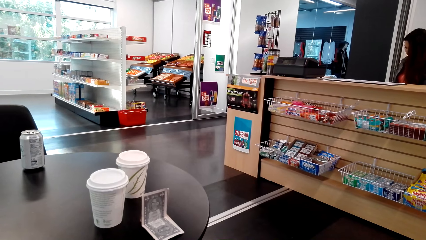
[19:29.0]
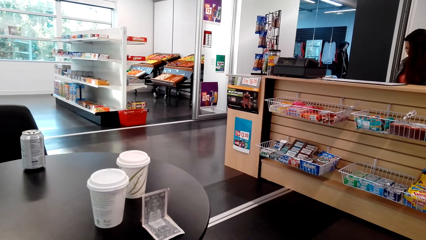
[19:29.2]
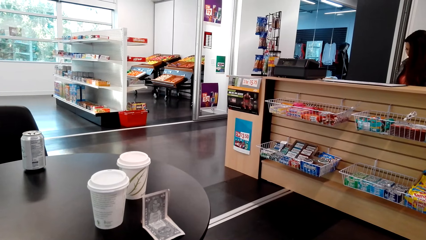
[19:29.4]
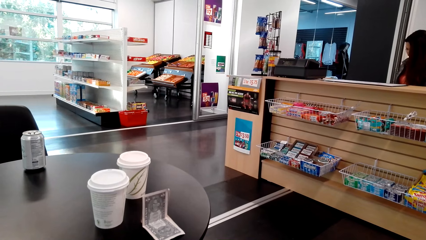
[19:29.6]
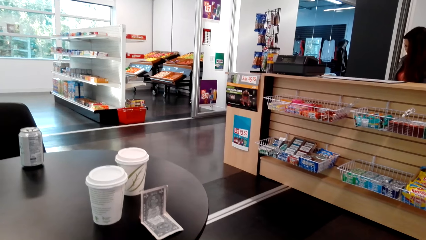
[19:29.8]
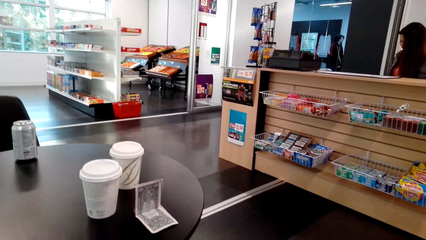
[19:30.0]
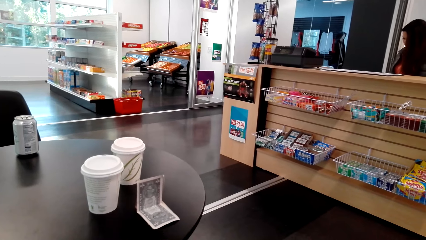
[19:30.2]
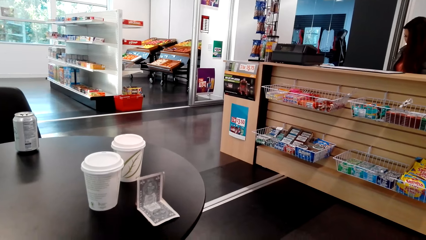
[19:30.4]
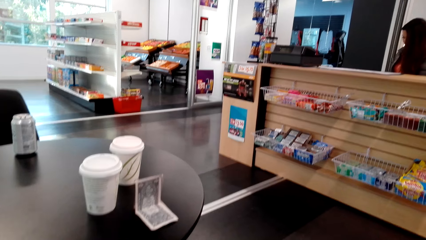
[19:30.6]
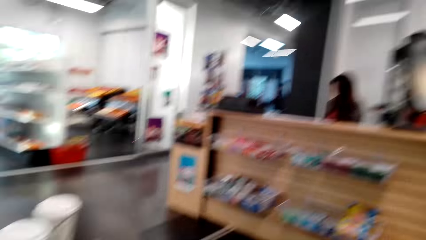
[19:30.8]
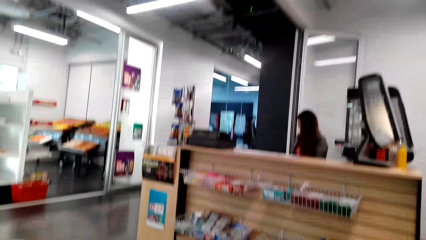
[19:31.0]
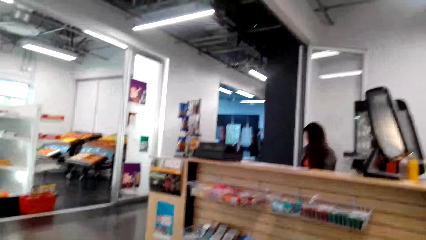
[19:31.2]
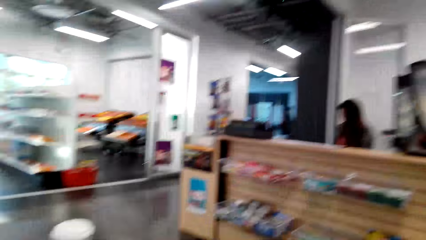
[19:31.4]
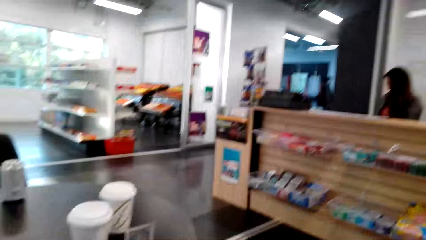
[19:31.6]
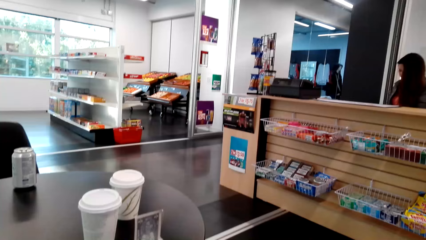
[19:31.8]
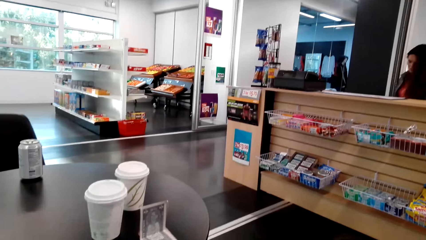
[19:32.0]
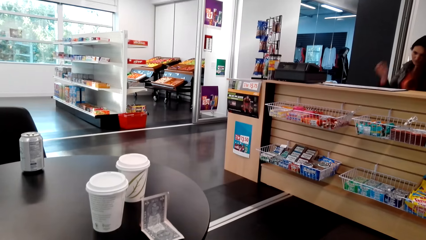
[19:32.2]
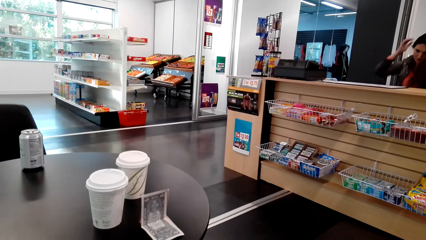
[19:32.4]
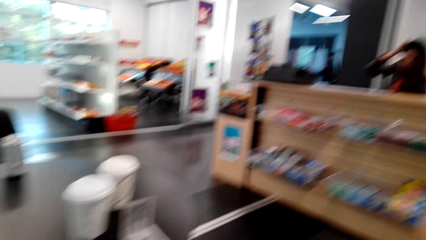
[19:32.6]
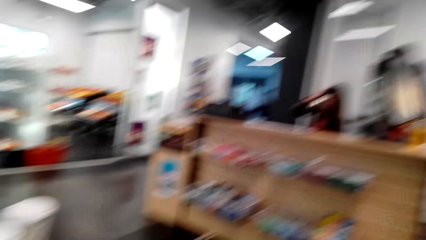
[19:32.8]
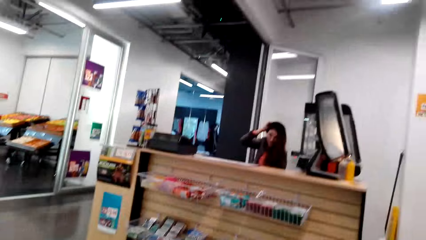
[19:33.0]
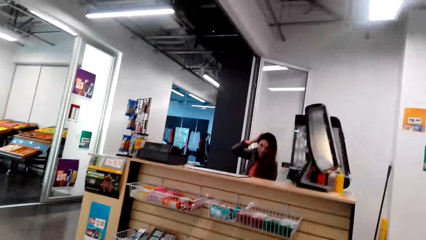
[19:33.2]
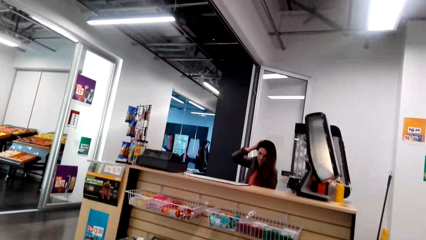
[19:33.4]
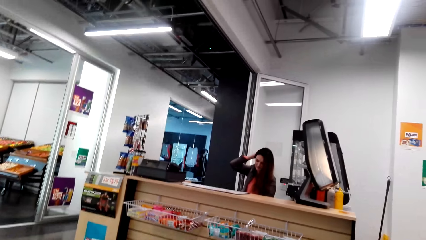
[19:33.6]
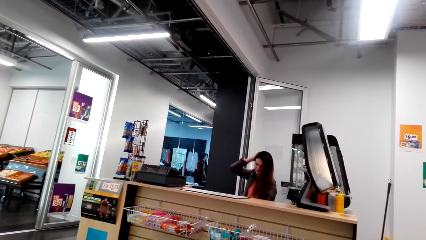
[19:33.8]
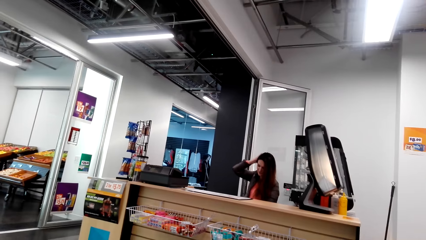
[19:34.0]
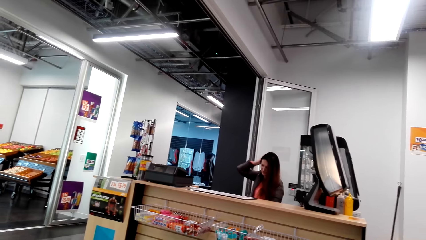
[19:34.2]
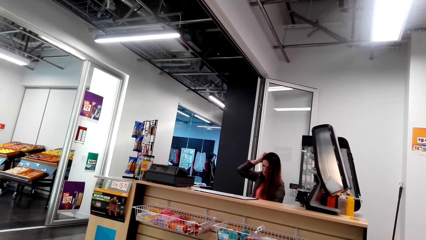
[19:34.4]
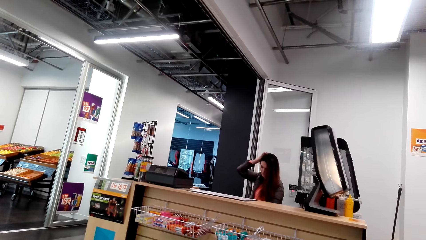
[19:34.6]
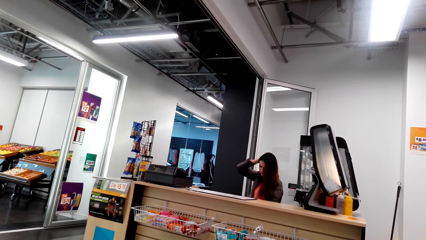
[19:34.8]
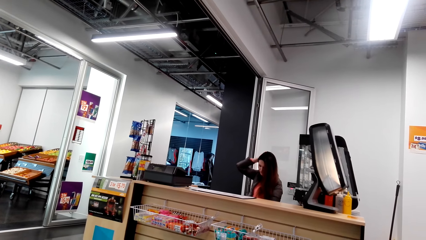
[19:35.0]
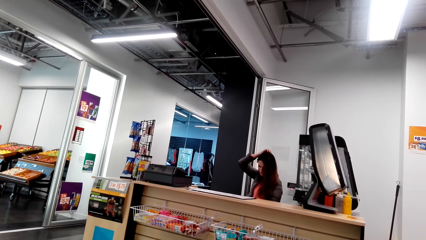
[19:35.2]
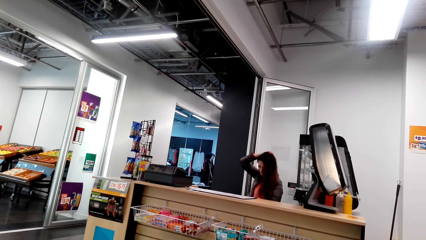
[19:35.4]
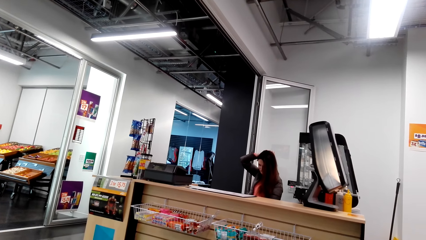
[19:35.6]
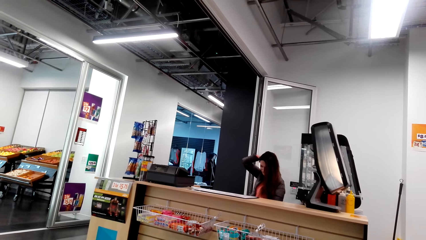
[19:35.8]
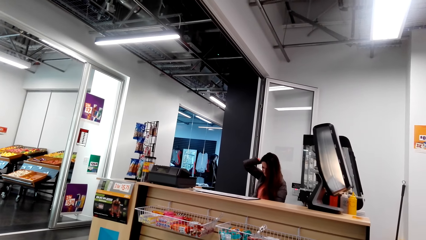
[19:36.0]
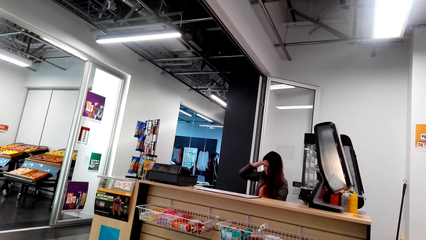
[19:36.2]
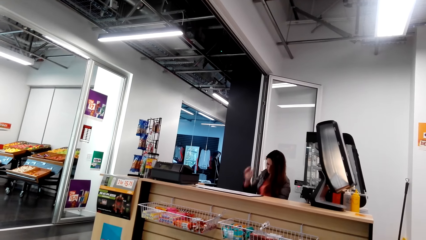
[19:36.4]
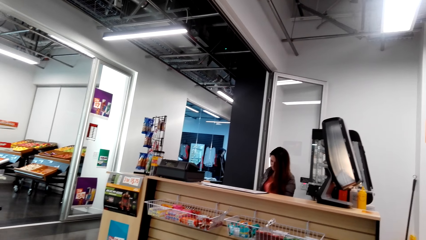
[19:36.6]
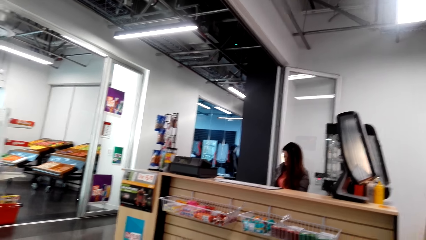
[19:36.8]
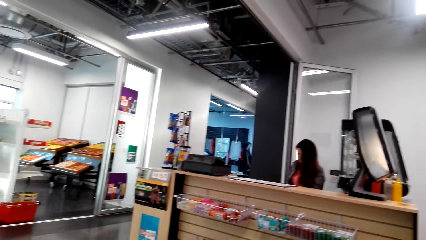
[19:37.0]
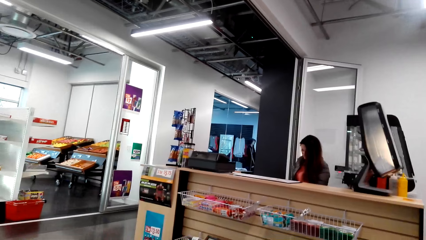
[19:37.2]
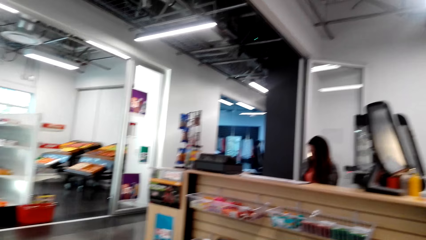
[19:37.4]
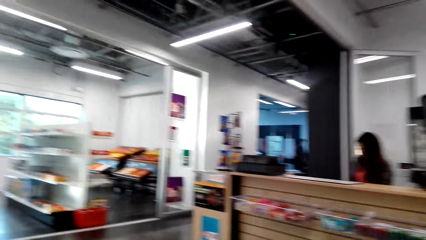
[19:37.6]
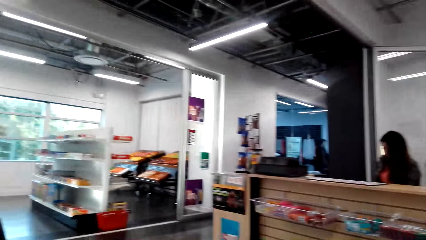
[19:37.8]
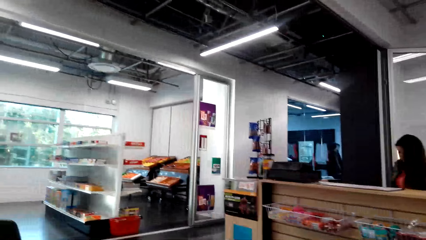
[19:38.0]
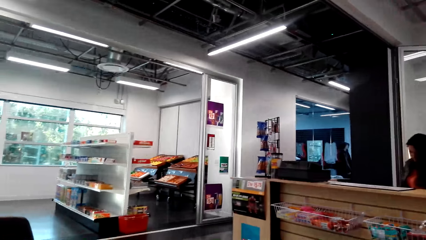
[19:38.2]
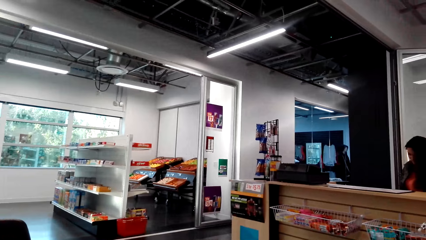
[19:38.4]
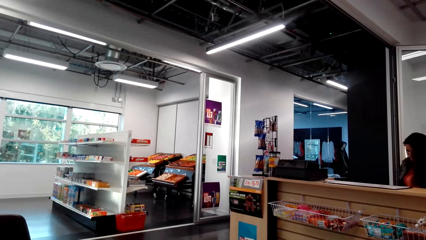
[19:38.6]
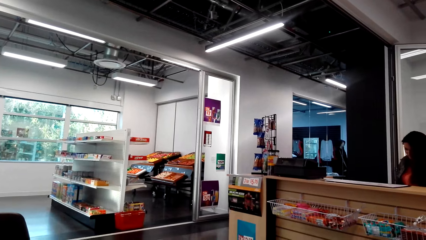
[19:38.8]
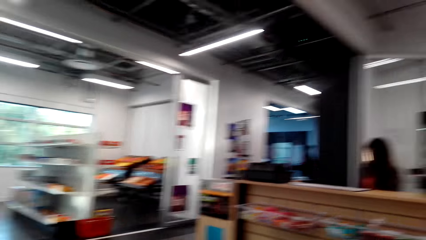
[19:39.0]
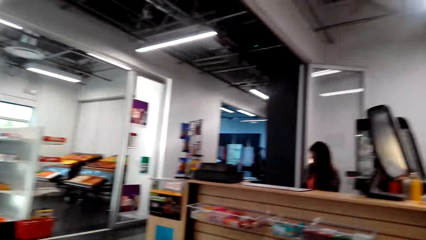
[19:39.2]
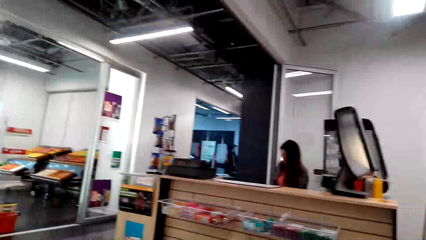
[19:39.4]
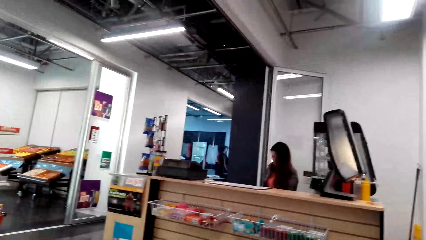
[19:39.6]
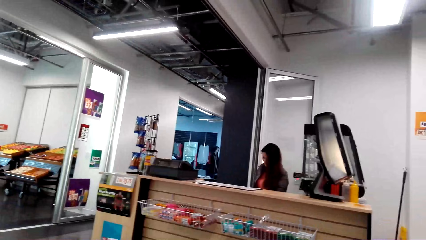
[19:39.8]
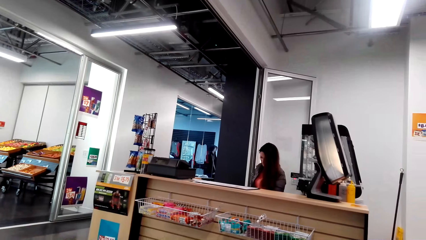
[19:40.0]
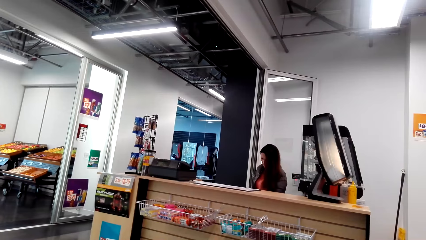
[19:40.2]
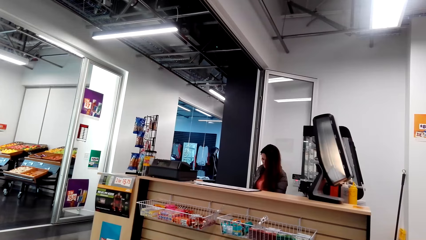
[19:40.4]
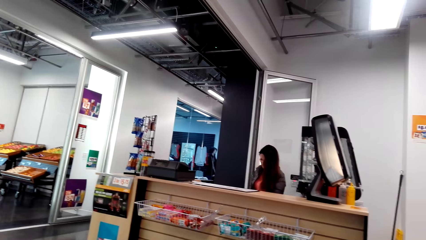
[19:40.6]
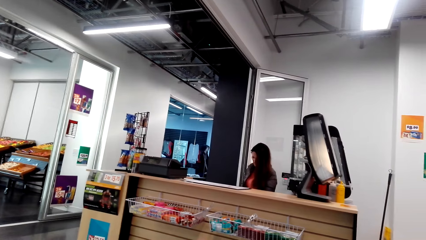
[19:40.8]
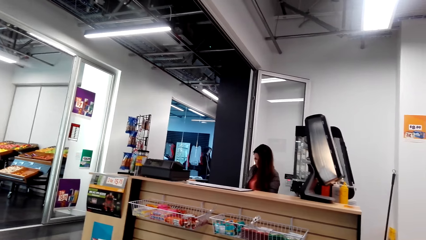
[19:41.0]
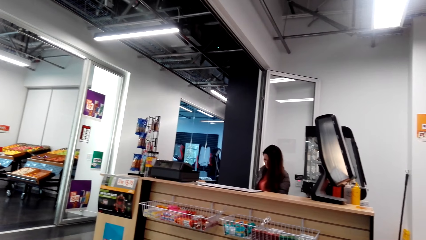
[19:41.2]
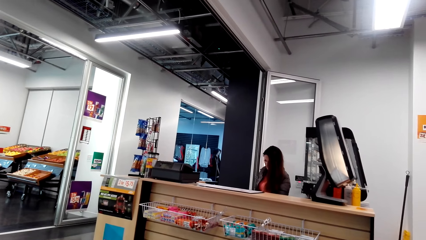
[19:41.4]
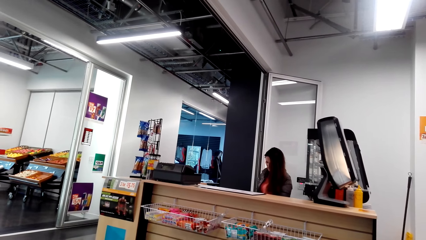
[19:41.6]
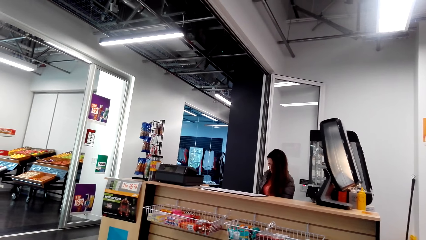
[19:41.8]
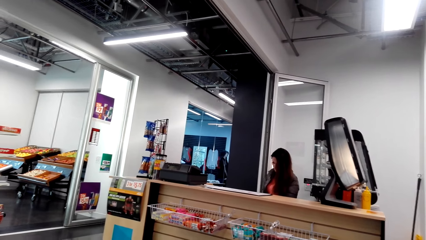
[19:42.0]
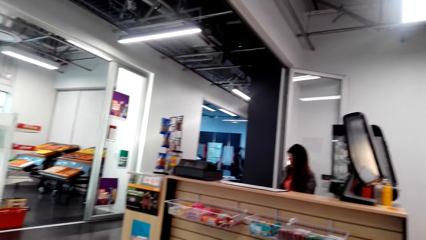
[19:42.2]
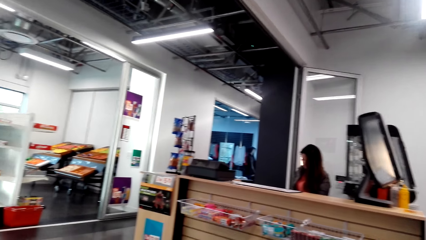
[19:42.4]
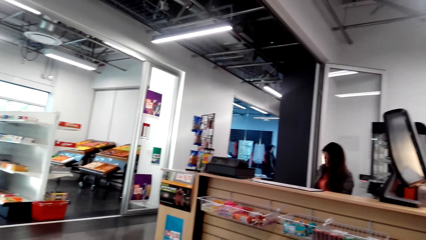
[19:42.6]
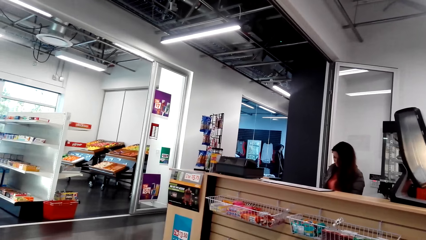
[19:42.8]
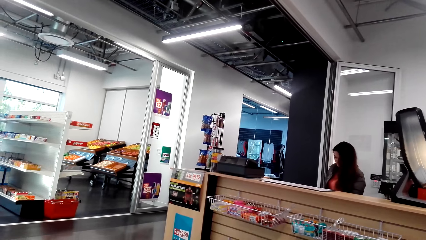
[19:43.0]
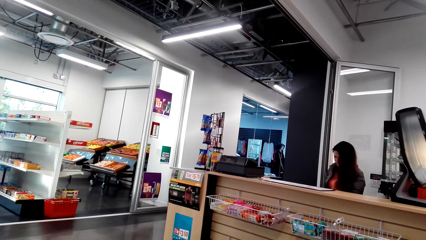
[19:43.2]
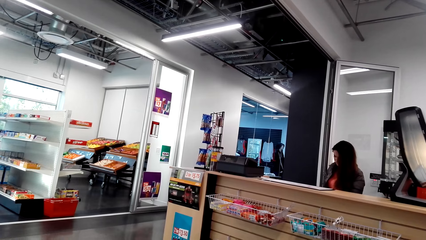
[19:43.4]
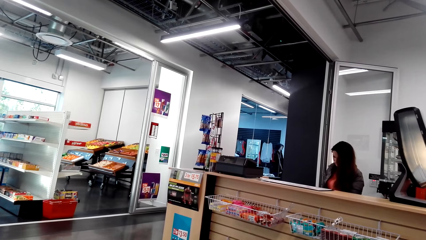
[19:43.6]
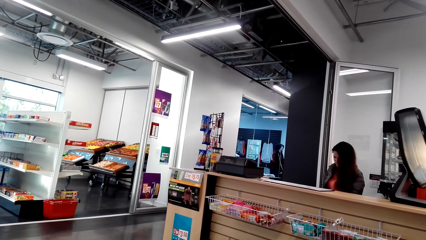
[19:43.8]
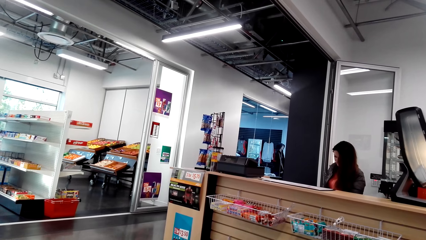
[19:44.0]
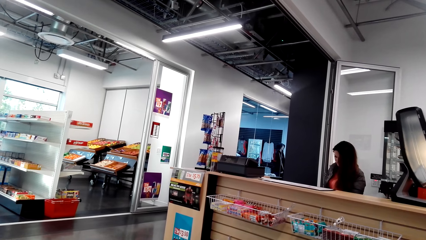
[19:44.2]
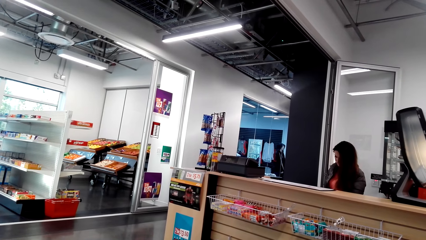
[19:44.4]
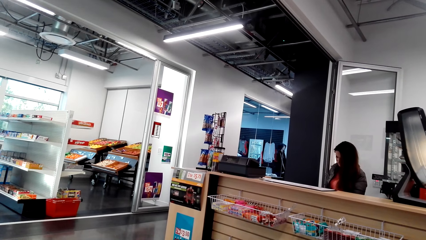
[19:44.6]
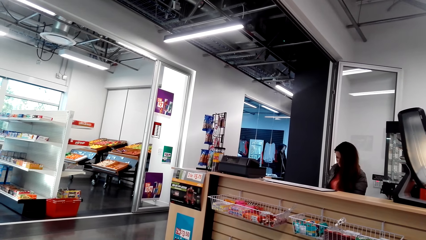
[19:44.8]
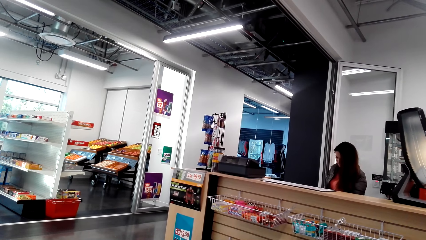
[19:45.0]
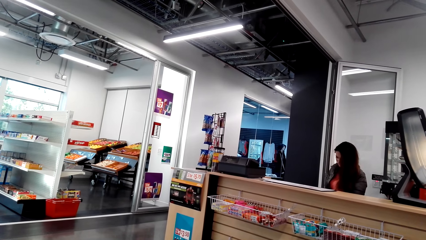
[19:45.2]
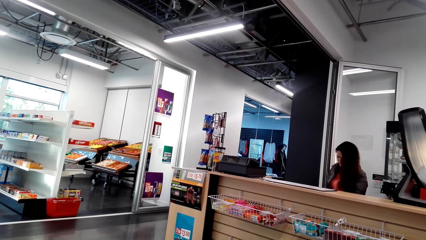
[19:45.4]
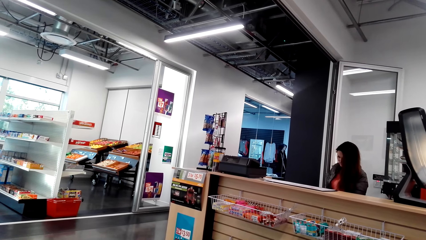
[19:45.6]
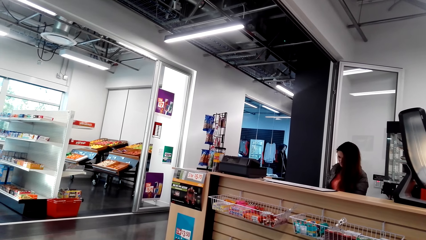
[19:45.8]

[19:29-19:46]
The camera wearer talks to a woman. They look around. The woman scratches her hair. The camera wearer talks to the woman. They look around. They stay still.
